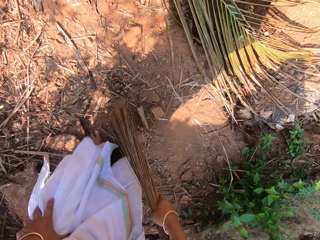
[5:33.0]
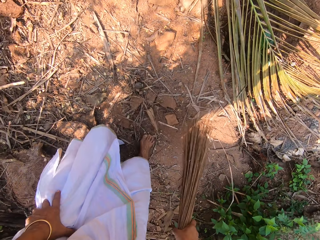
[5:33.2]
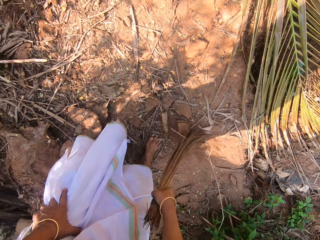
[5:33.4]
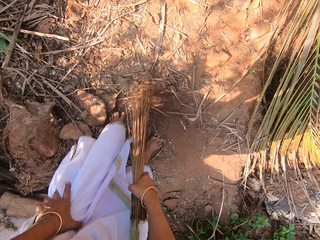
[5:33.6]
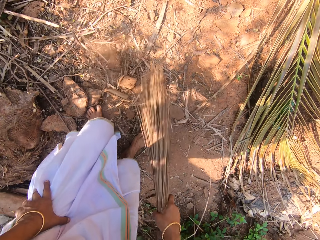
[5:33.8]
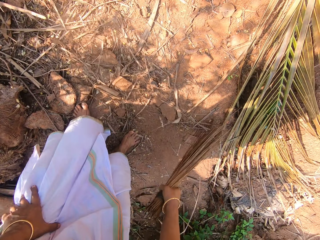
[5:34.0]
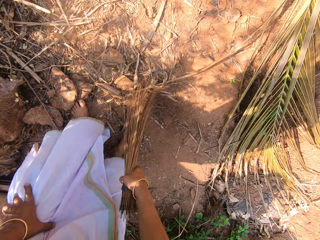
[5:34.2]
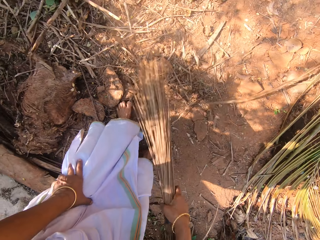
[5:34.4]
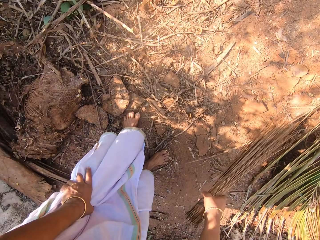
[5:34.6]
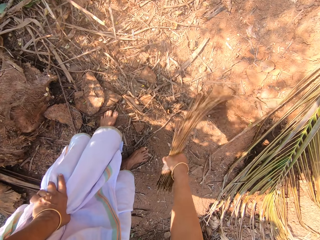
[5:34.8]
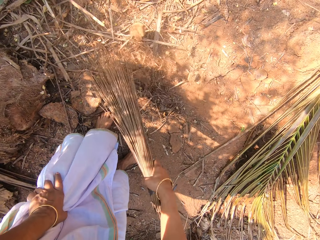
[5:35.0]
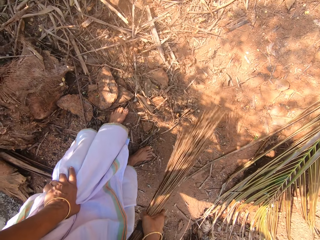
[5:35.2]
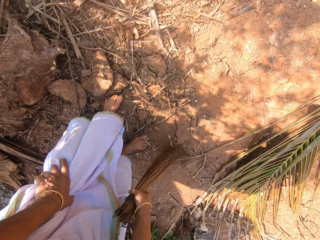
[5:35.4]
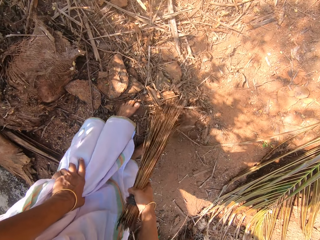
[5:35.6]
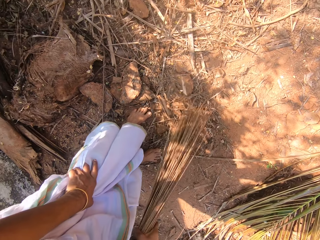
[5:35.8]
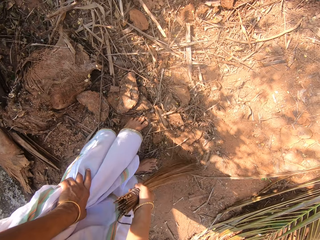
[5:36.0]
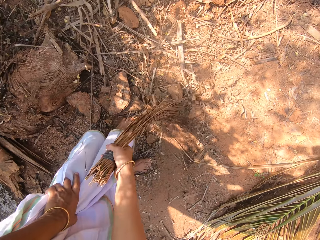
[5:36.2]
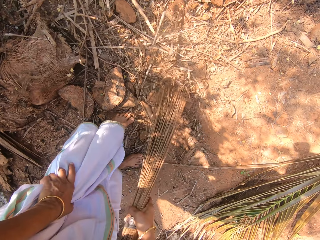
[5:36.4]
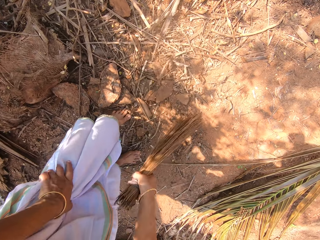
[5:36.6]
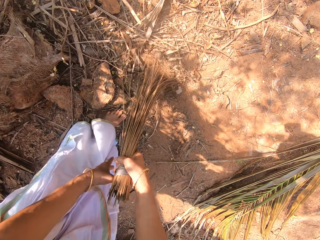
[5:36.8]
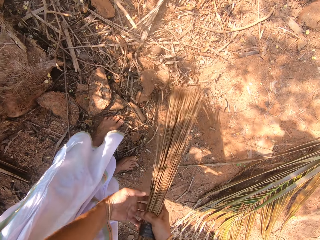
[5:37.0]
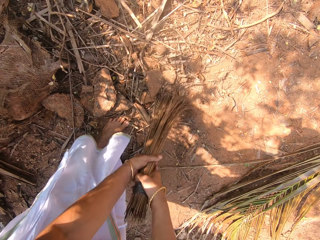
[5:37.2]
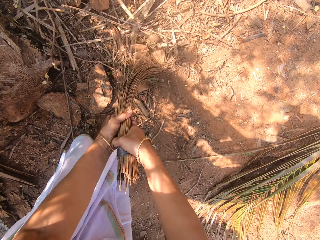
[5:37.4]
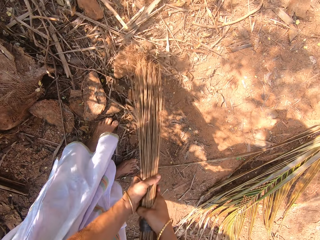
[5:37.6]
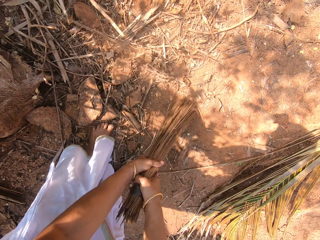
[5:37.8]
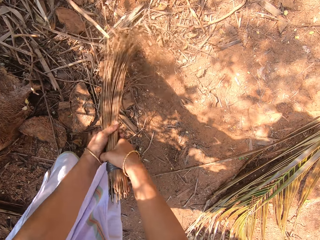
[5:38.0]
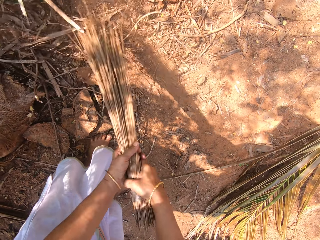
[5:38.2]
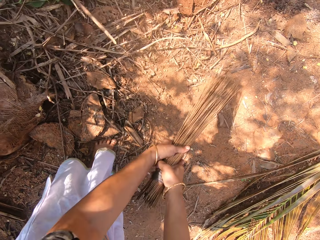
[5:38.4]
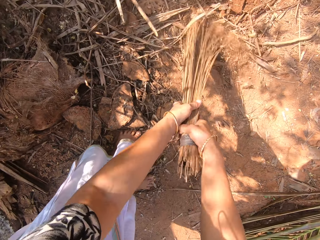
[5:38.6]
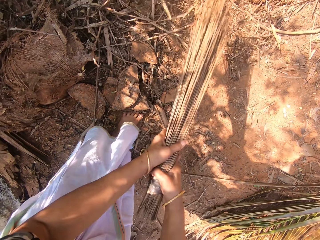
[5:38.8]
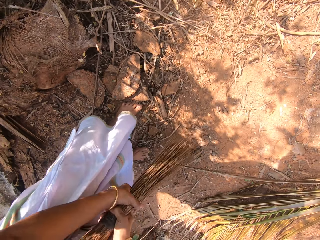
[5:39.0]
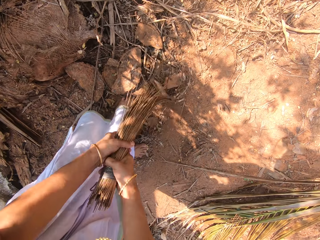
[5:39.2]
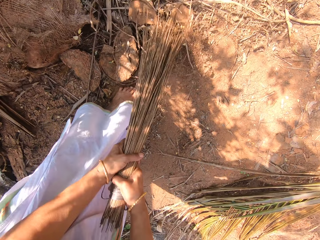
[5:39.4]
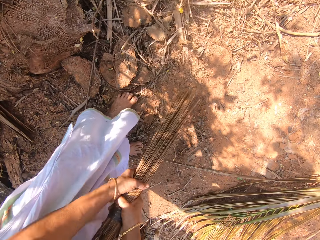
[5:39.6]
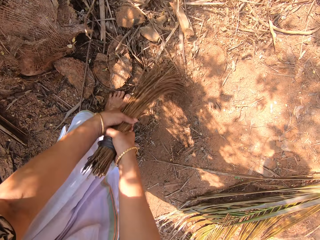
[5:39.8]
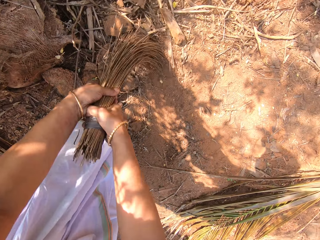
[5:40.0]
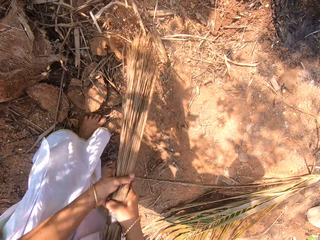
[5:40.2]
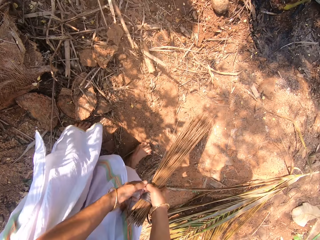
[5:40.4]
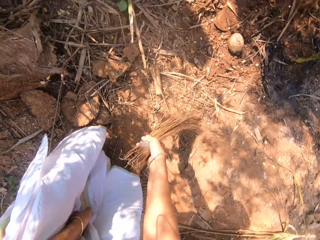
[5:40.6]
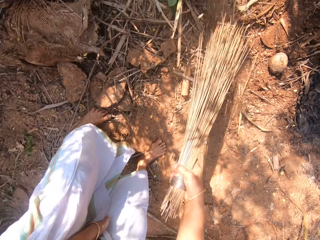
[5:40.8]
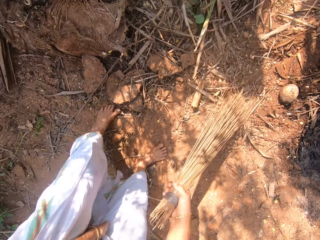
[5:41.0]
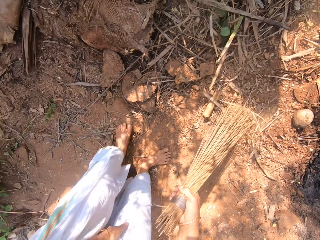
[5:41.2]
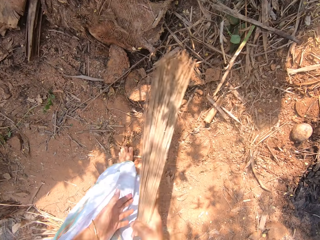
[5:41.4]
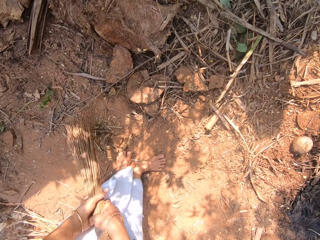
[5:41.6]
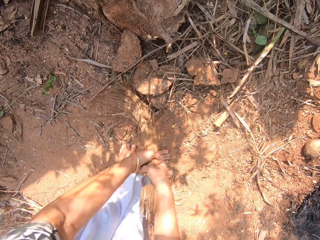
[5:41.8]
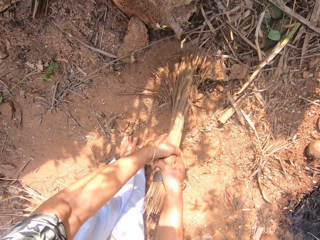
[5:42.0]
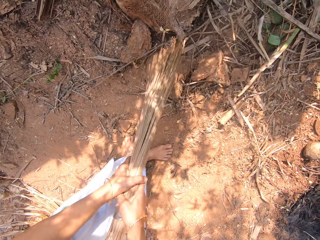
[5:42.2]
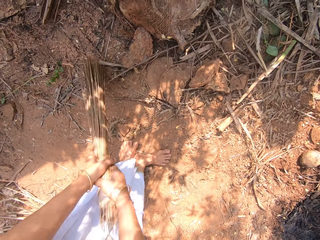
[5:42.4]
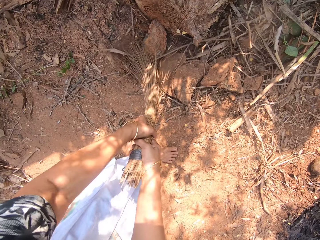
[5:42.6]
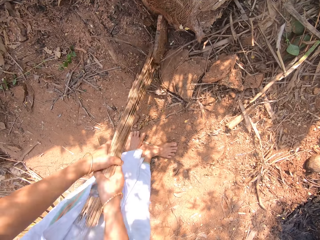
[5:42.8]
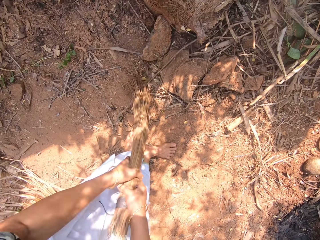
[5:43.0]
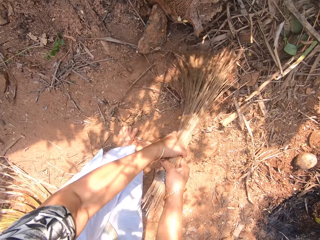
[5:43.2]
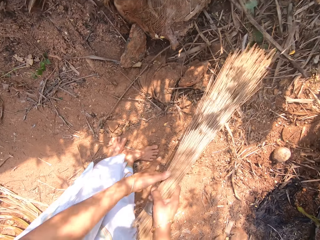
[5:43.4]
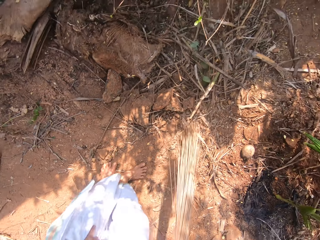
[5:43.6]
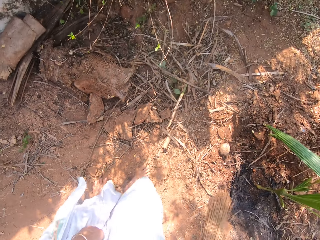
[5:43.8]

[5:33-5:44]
The camera wearer sweeps the ground with the broom in her right hand. She sweeps the ground with the broom in her hands. She sweeps the ground with the broom in her right hand. She sweeps the ground with the broom in her hands.

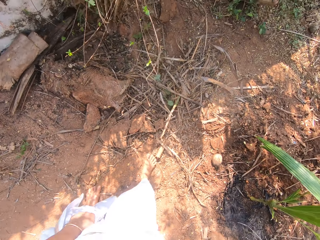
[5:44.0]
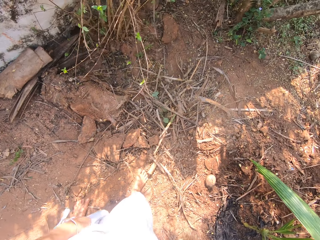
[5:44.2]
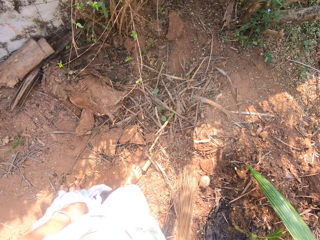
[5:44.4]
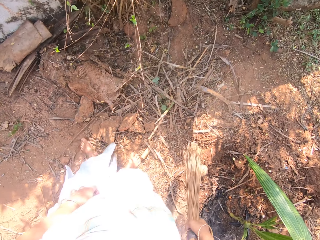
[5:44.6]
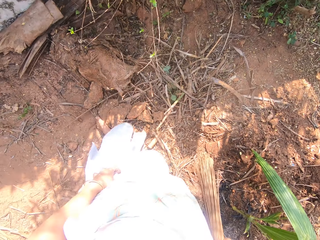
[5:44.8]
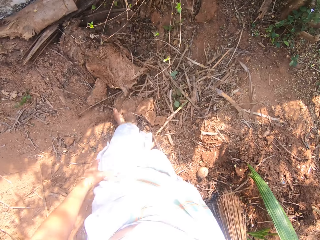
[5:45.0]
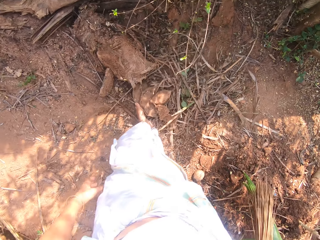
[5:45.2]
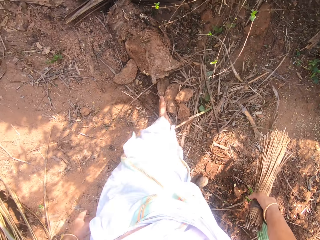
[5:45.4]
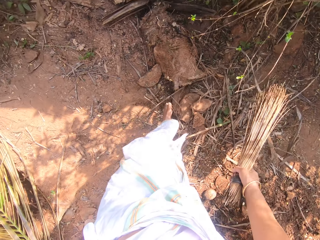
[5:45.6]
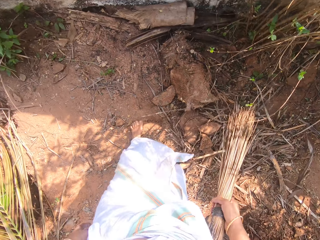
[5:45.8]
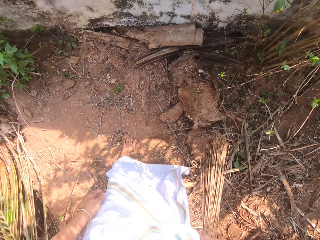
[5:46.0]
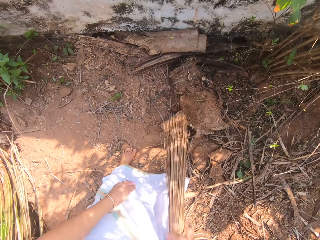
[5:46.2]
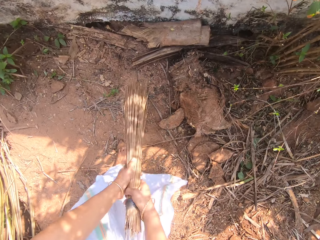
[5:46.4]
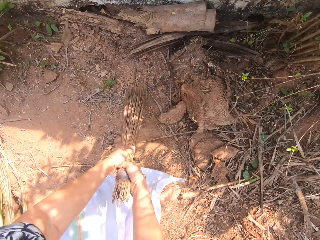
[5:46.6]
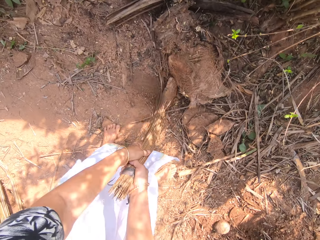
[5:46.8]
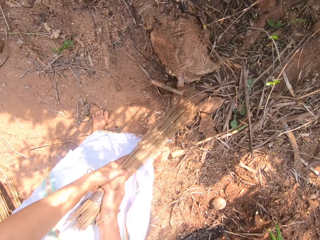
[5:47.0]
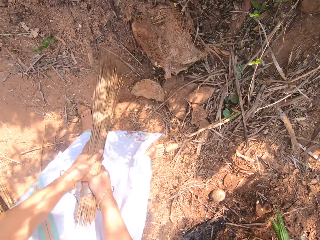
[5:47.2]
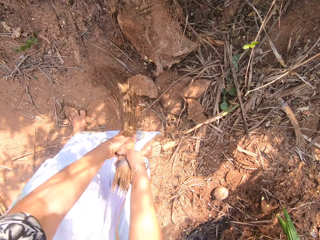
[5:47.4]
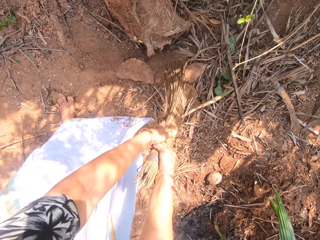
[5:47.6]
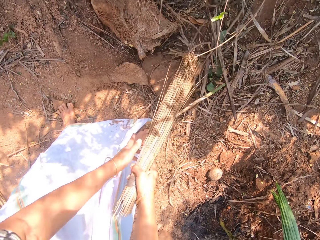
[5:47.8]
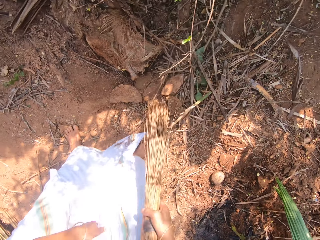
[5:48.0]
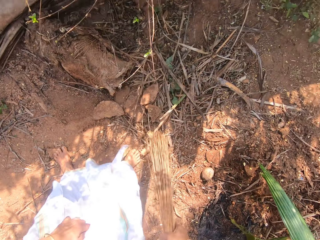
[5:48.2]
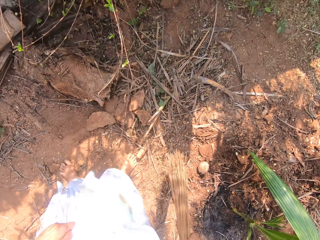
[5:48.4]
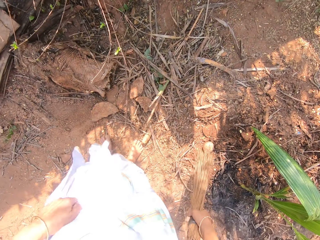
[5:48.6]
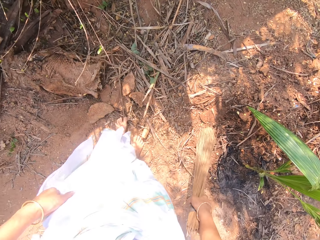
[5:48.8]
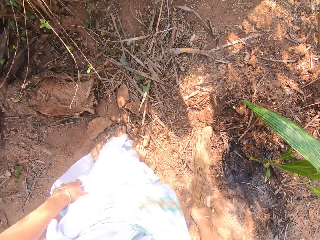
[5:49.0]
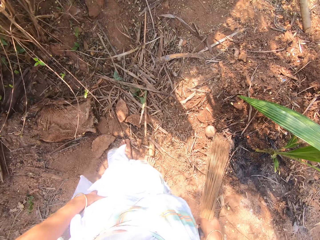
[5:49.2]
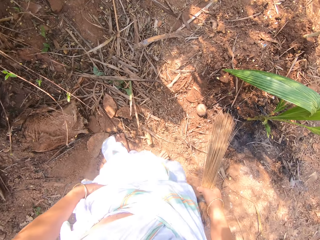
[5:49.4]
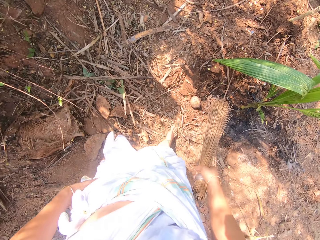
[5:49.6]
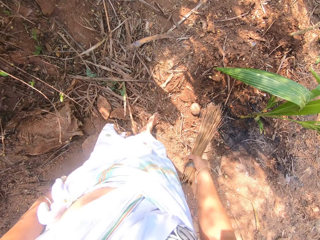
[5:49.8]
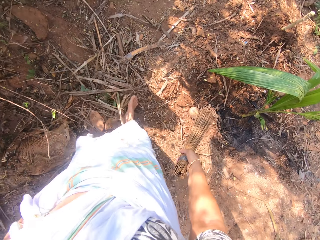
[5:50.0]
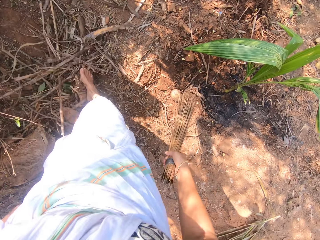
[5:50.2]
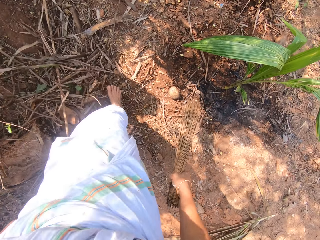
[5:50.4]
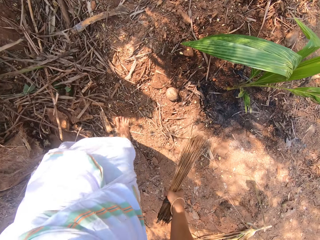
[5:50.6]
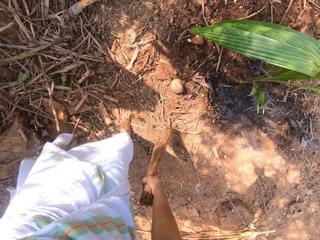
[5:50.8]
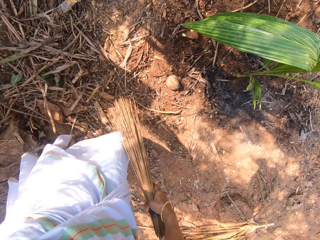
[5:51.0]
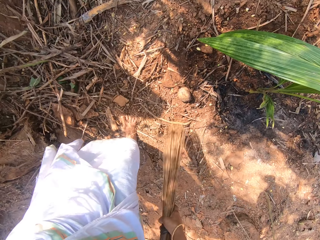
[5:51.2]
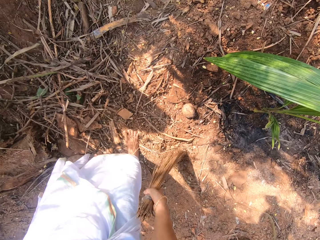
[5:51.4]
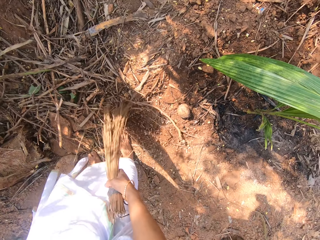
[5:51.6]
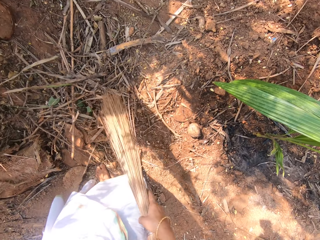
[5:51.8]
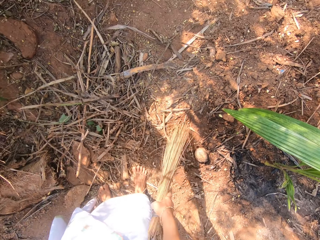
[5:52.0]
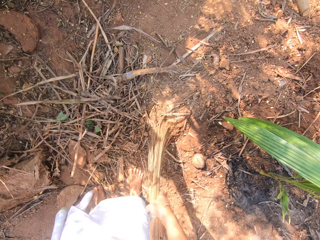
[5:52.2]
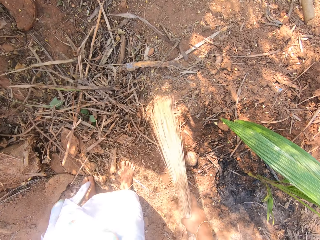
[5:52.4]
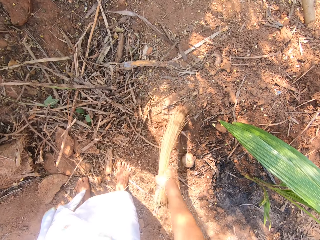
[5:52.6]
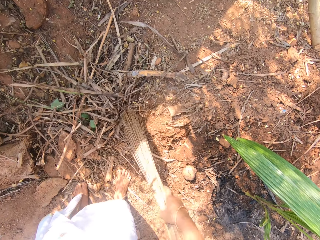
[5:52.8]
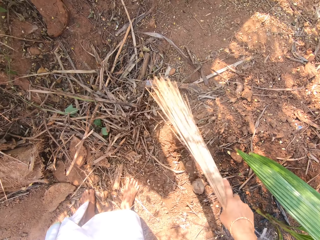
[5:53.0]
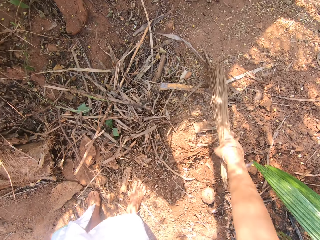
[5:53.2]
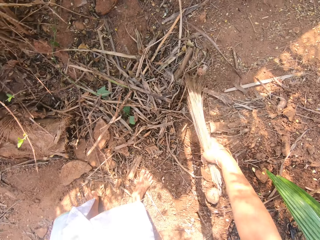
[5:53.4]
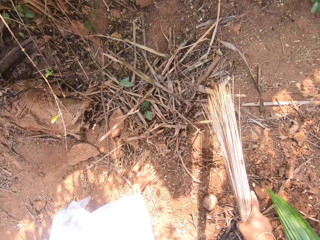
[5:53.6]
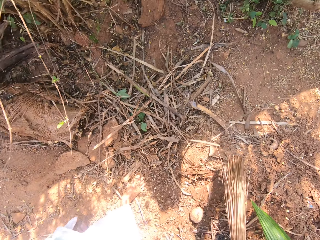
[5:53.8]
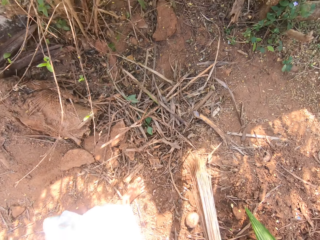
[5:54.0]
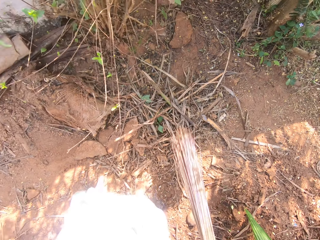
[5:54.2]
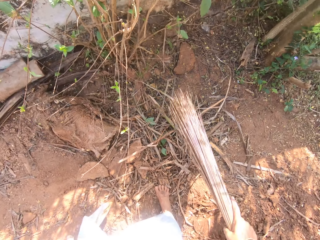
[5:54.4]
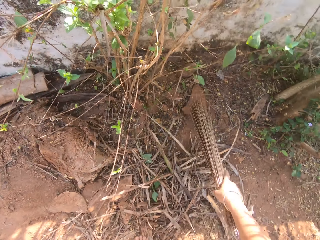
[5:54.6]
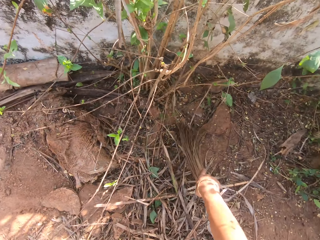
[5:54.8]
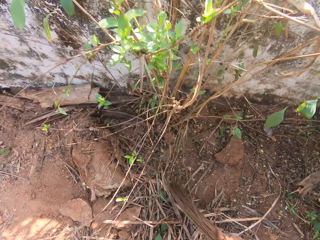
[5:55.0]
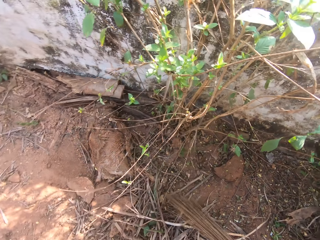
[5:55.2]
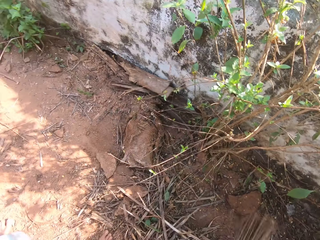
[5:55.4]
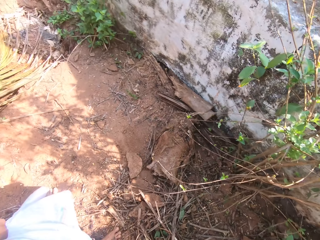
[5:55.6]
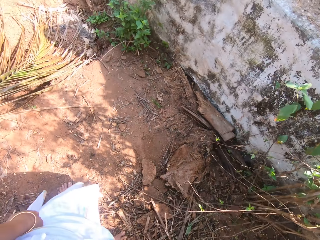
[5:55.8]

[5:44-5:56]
The camera wearer looks around the compound. She moves some dirt on the ground with her left leg. She sweeps the ground with the broom in her hands. She looks around the compound. She moves some dirt on the ground with her right leg. She sweeps the ground with the broom in her right hand.
